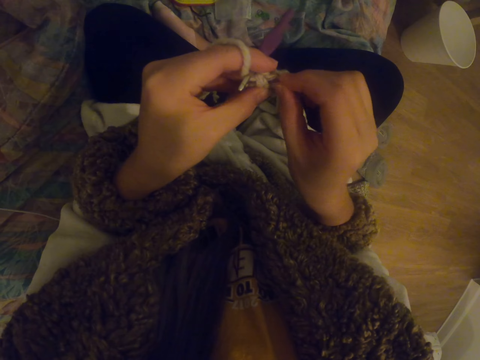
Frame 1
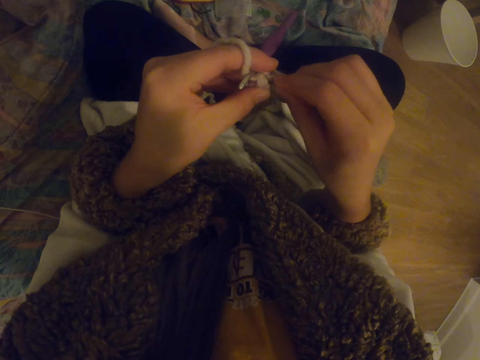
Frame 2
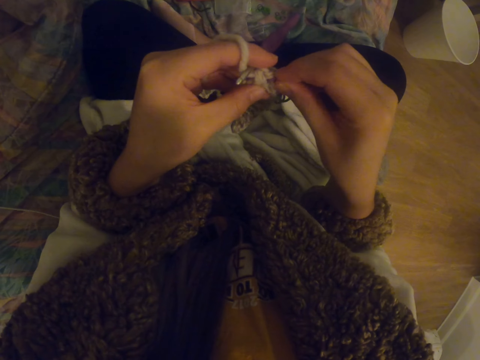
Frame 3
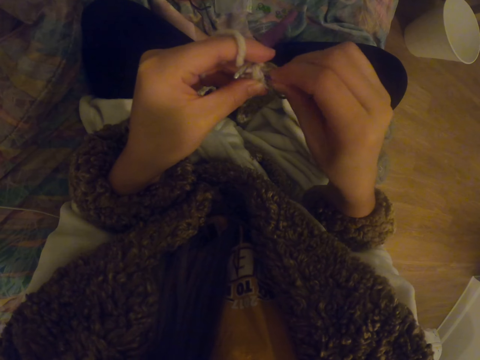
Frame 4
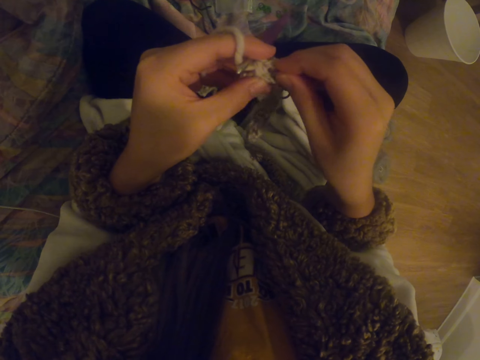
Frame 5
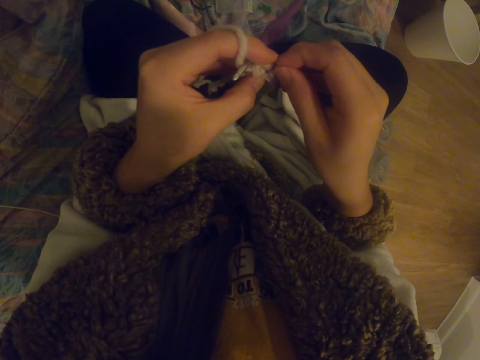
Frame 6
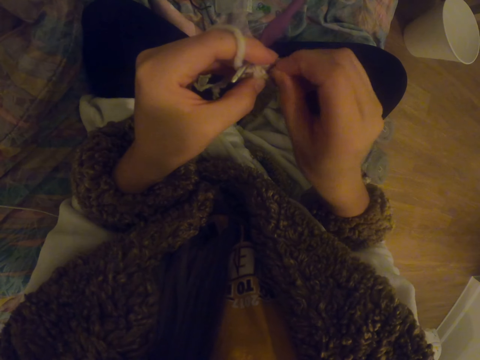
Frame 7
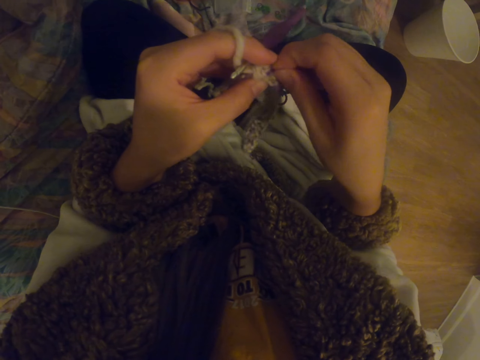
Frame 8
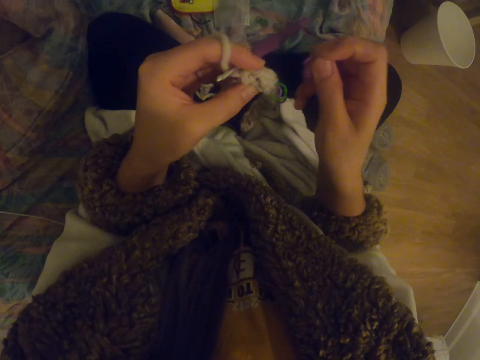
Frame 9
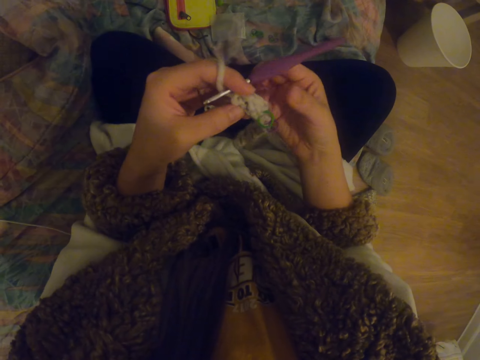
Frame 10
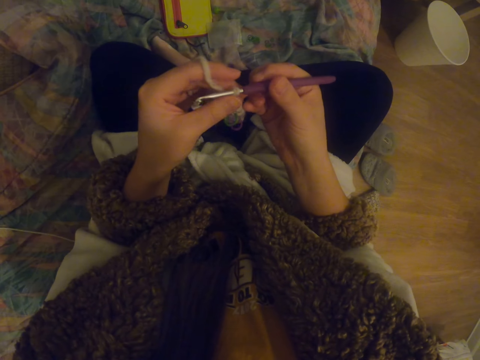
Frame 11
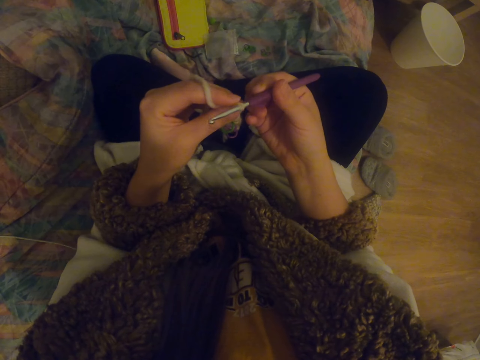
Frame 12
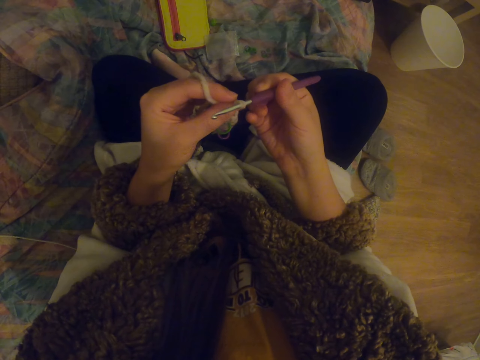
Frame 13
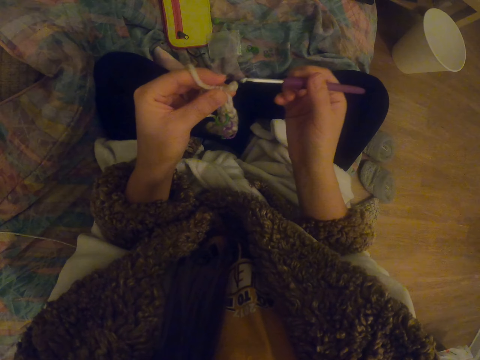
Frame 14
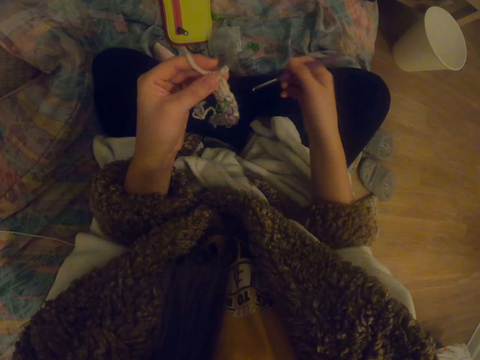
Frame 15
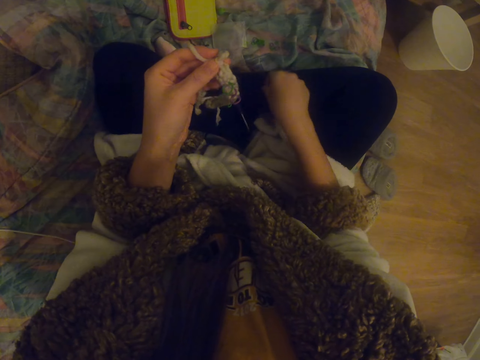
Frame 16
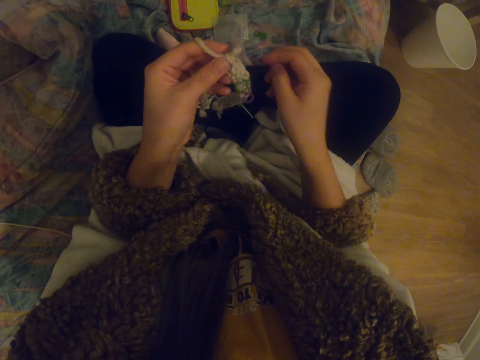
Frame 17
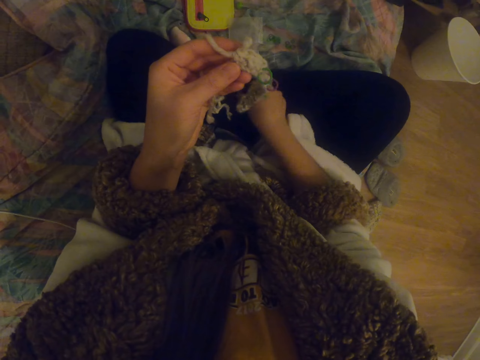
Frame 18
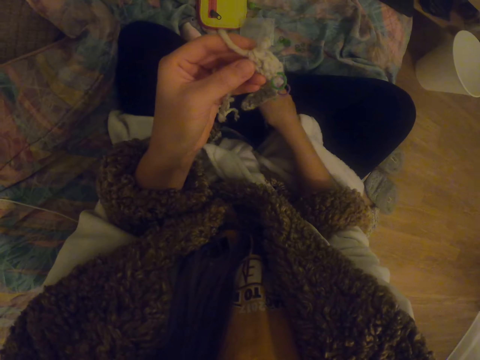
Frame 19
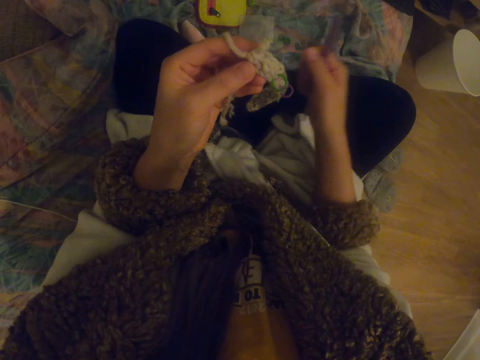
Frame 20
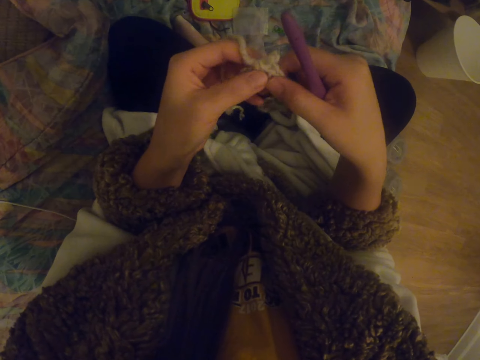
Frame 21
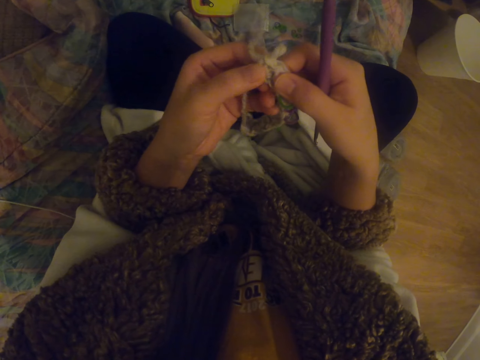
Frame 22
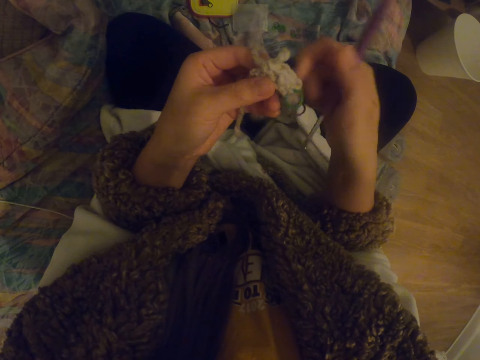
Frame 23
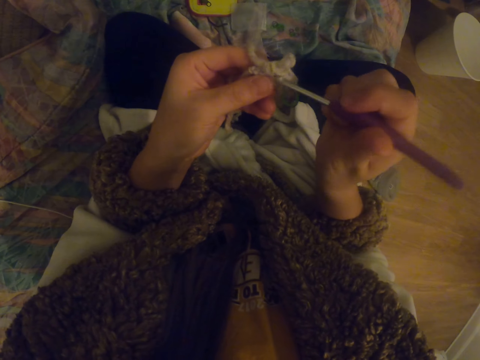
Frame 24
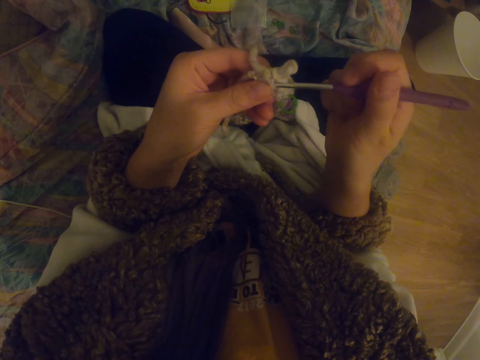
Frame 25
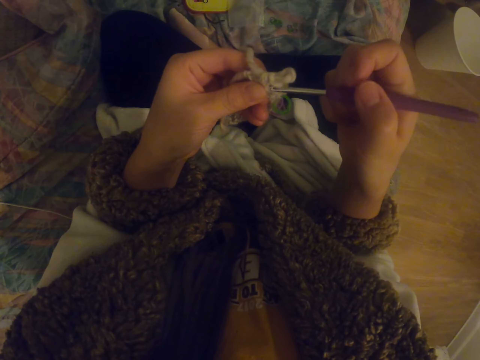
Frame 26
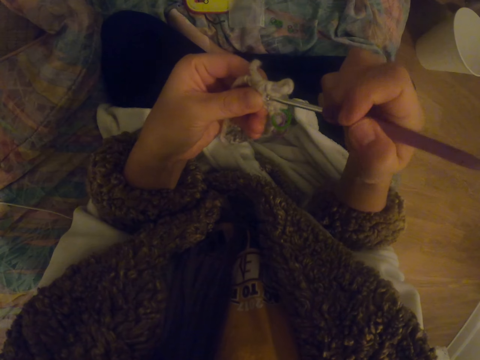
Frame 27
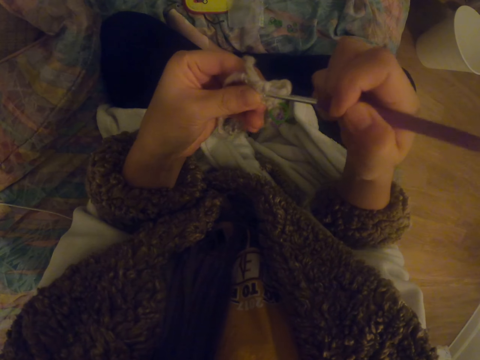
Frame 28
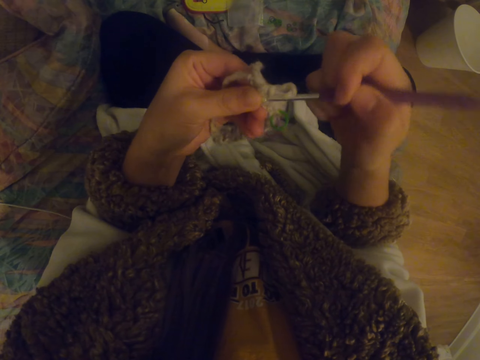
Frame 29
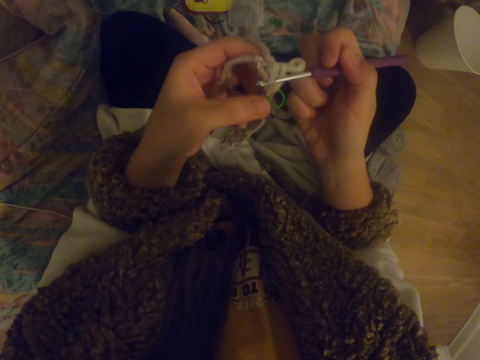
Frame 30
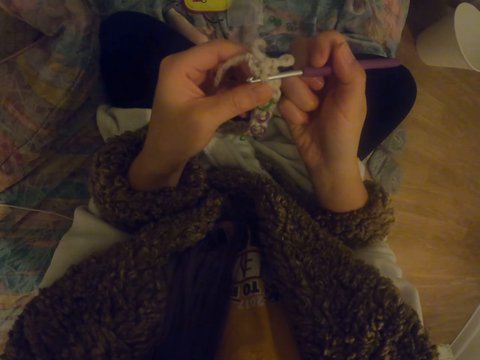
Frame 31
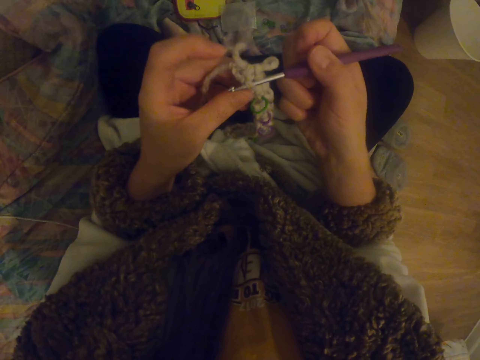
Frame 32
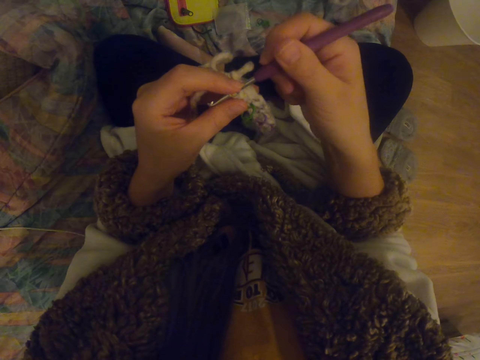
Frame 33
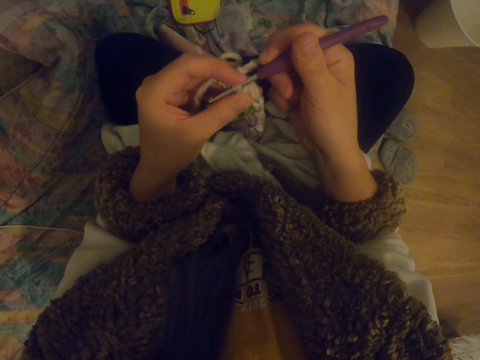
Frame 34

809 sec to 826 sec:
The camera wearer fixes something on the stitch. They knit the stitch. They remove the crochet hook, place the crochet hook on the couch, pick up the crochet hook and stretch the garment. They insert the crochet hook into the garment.

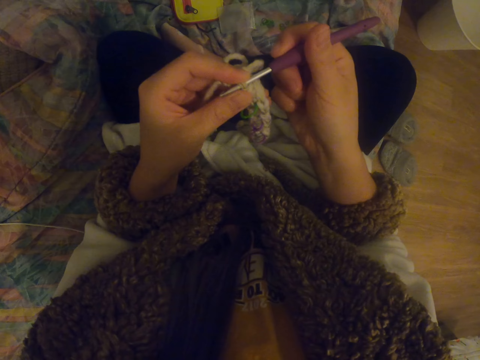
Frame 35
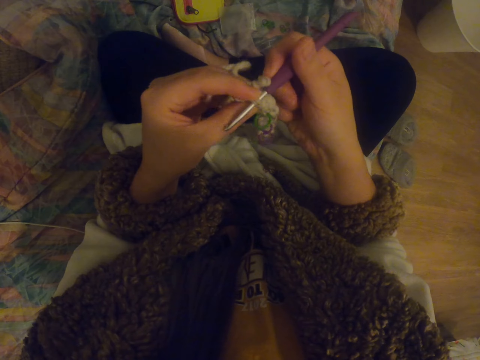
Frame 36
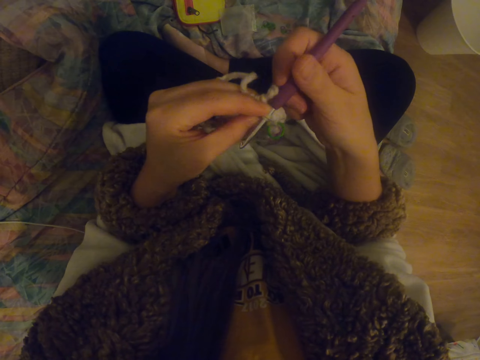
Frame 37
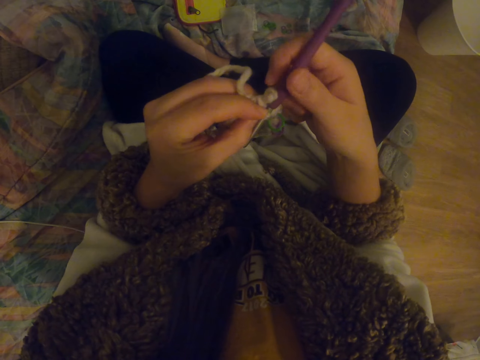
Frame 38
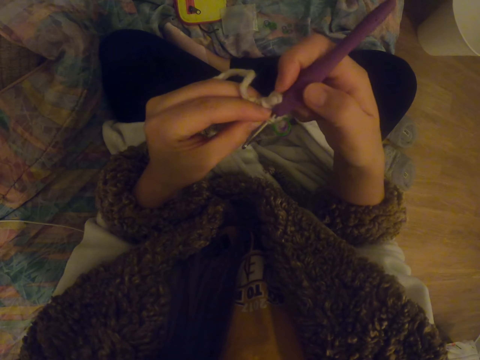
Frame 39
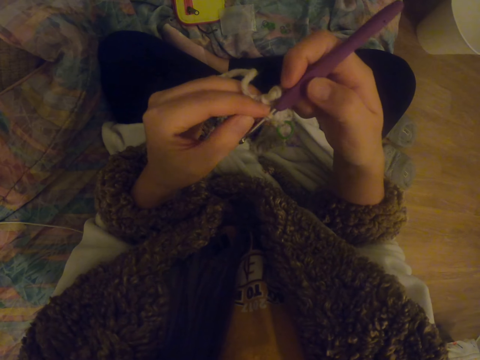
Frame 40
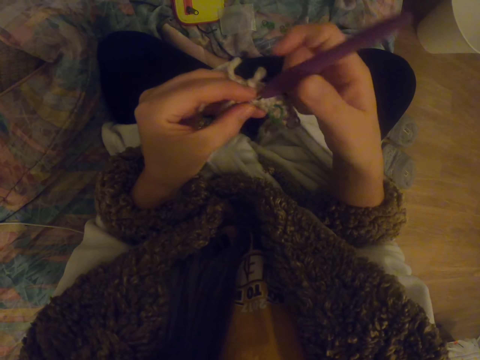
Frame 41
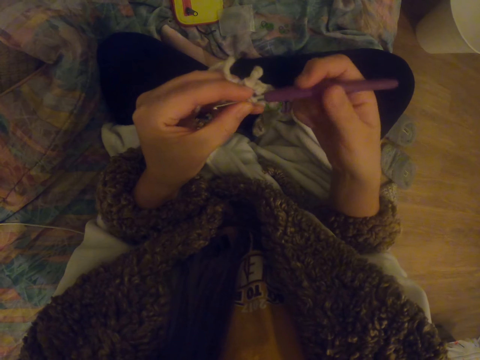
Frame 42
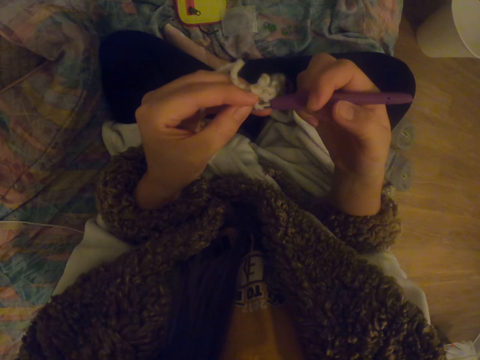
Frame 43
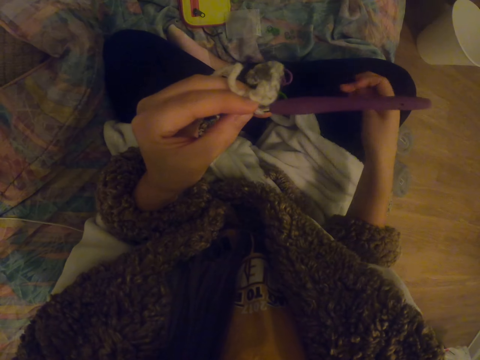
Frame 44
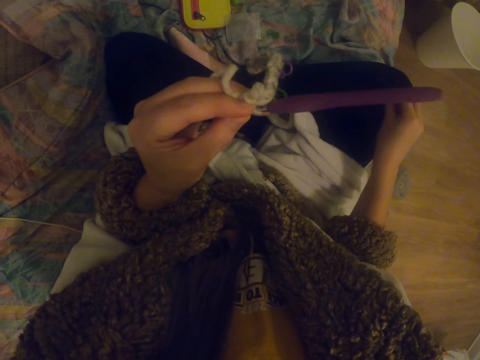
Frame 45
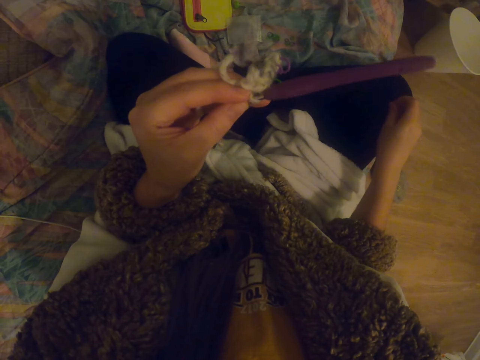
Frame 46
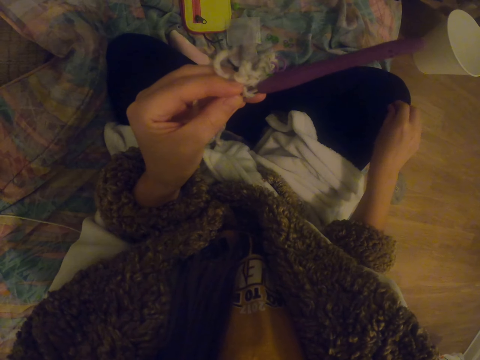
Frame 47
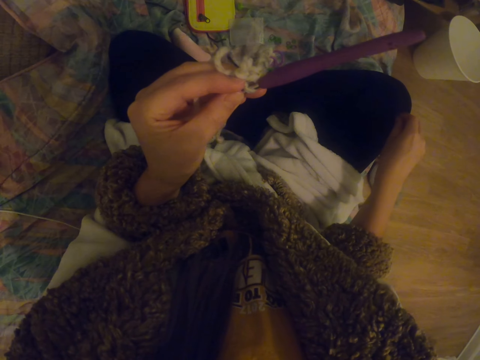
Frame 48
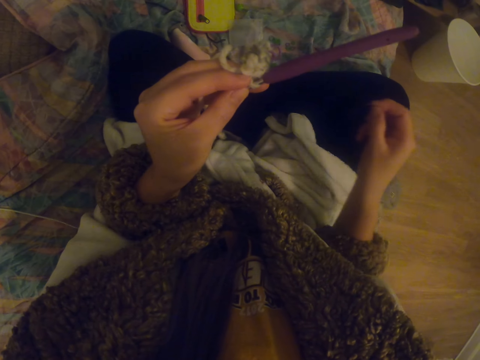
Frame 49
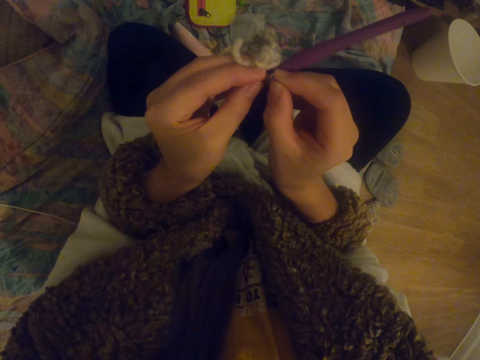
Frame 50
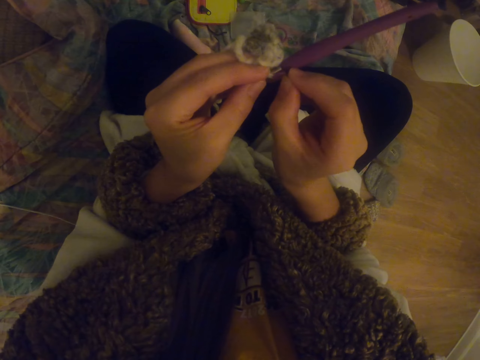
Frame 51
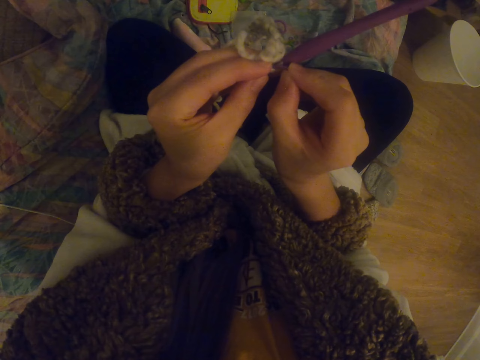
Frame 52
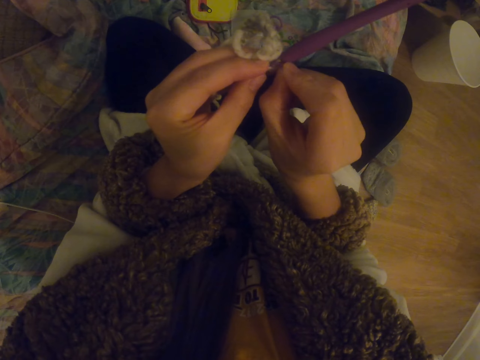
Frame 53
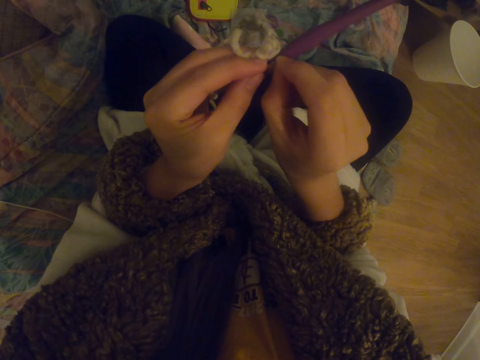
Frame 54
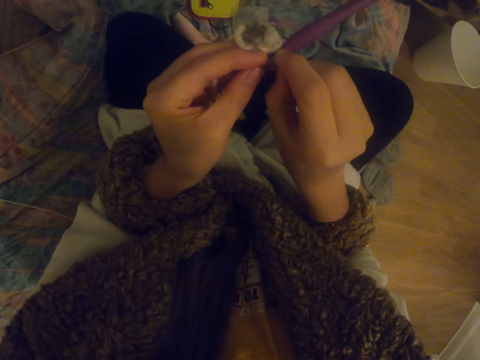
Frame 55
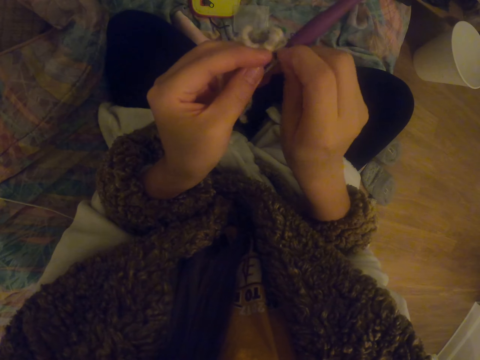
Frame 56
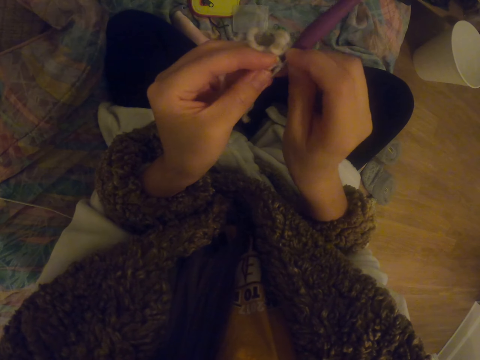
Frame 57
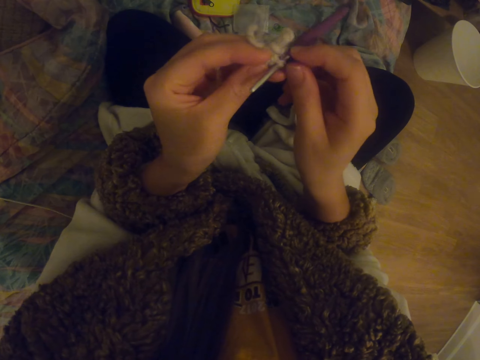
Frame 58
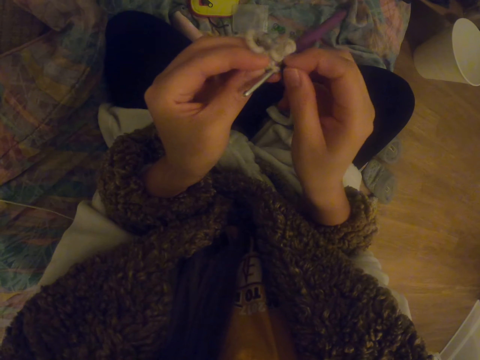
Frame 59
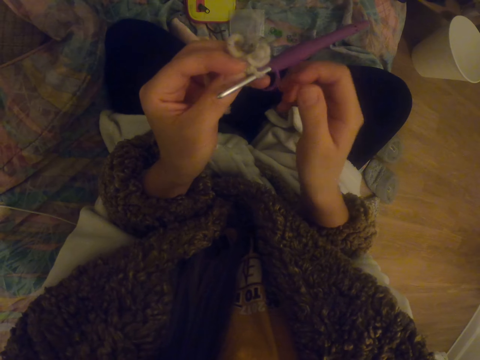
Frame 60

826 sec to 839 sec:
The camera wearer puts the needle in the fabric. They wipe something on the lap. They take something and fix something on the fabric. They insert something into the garment.
